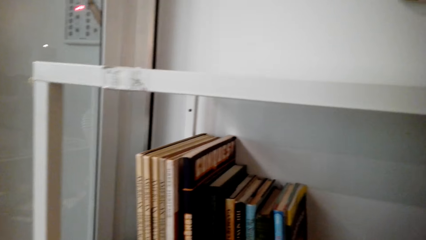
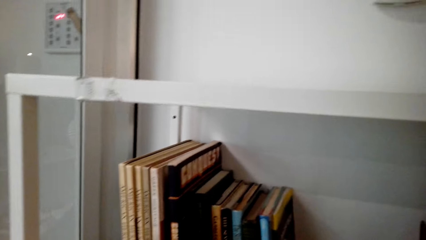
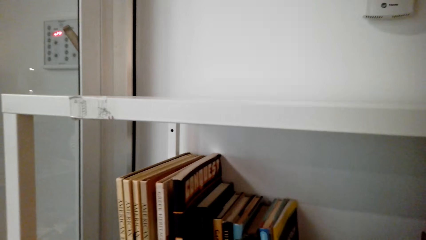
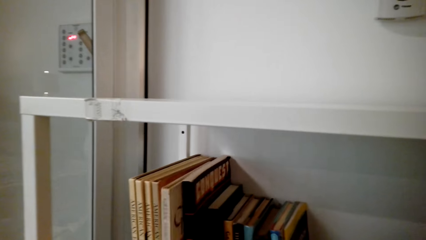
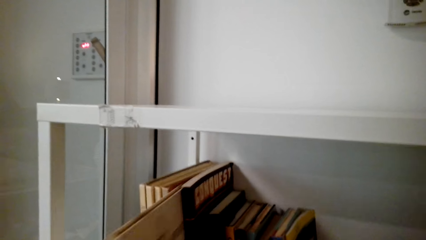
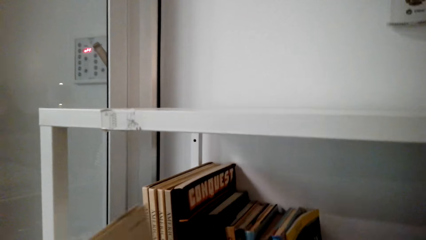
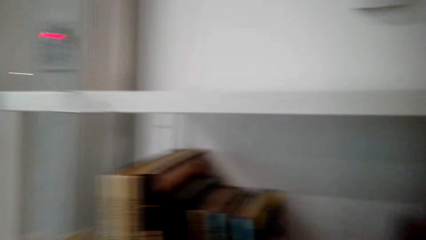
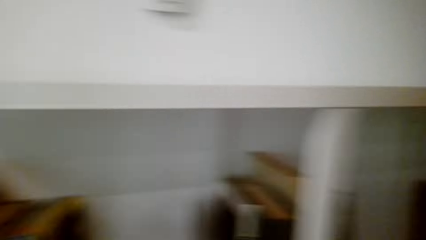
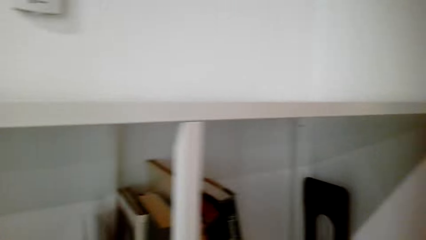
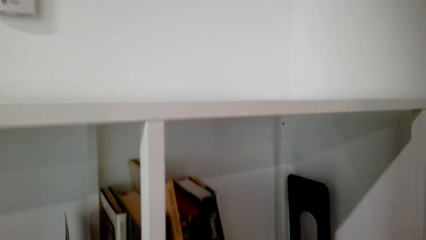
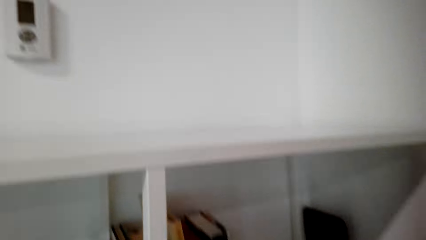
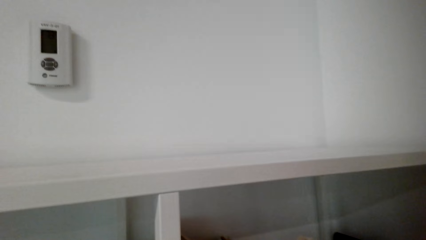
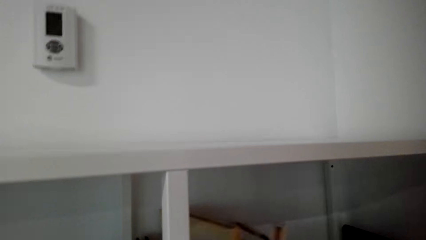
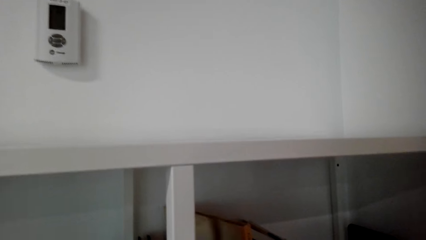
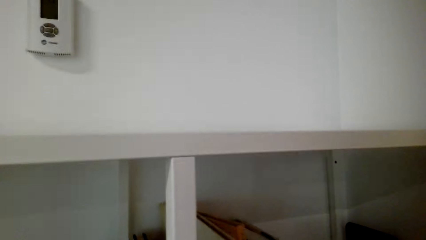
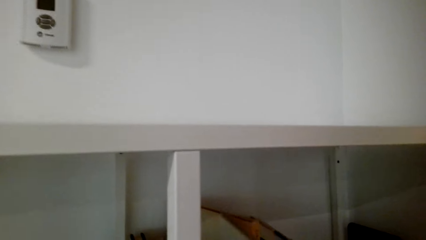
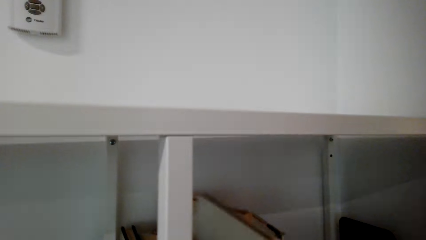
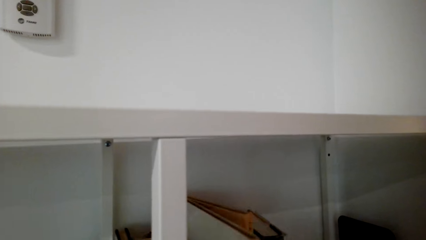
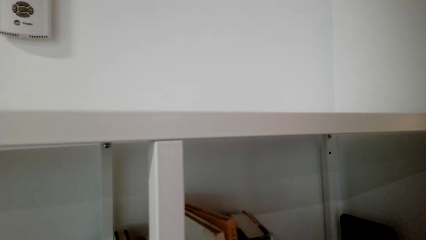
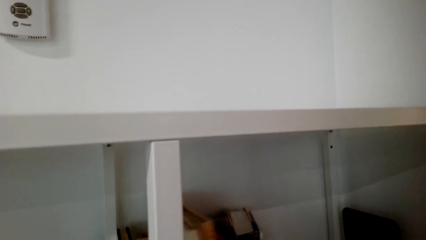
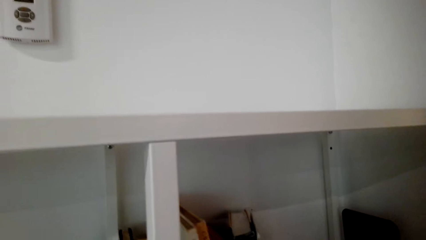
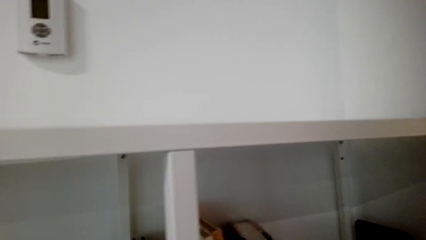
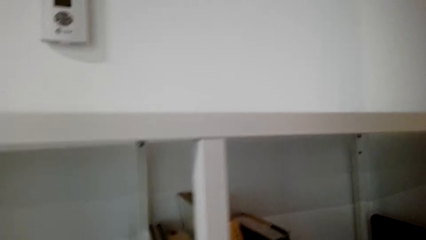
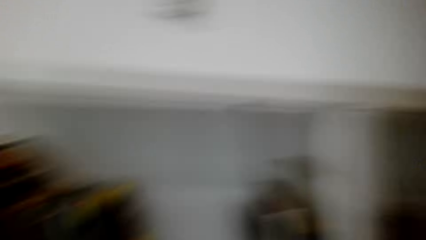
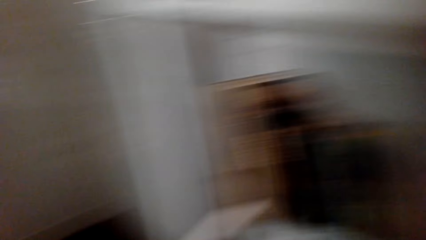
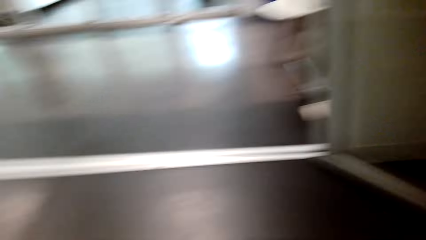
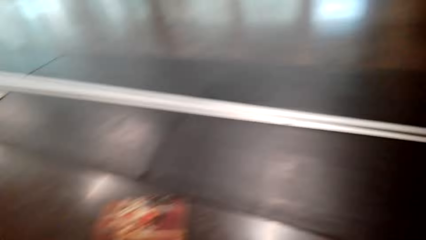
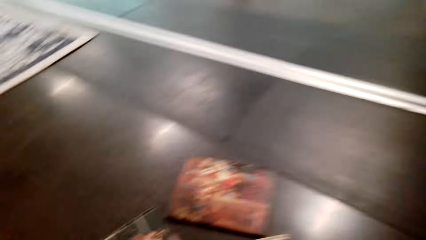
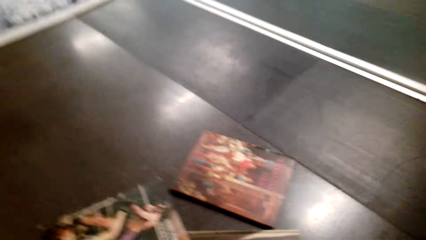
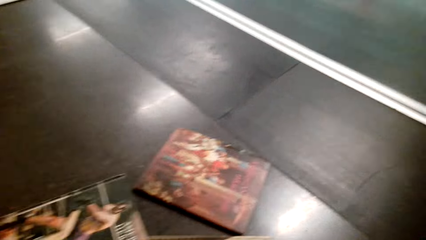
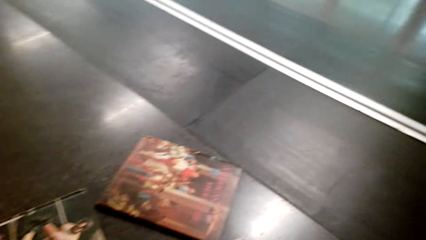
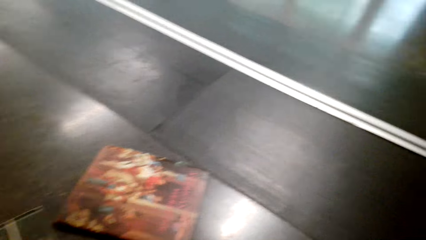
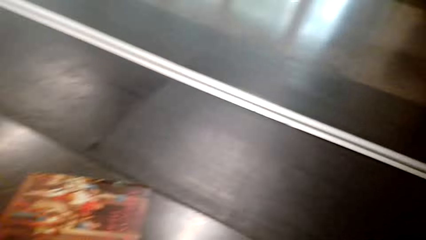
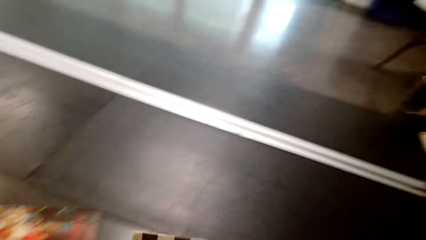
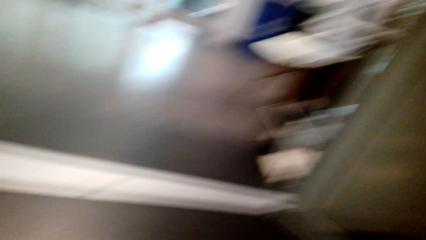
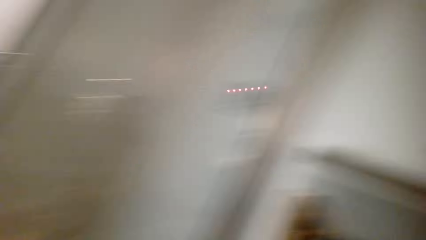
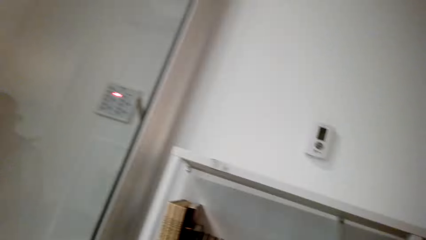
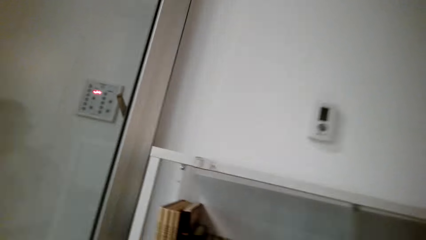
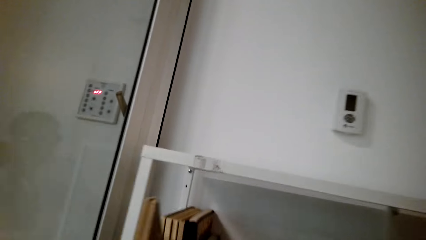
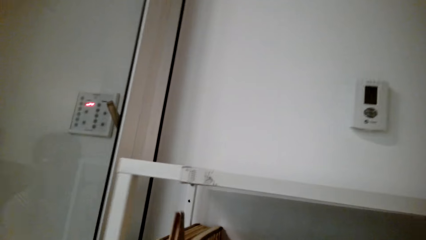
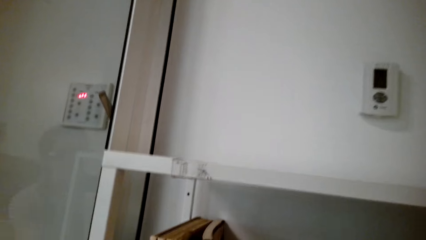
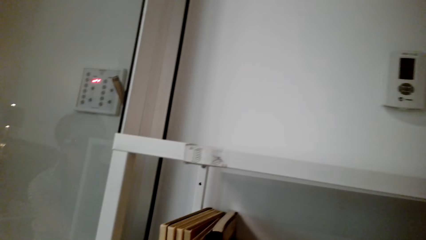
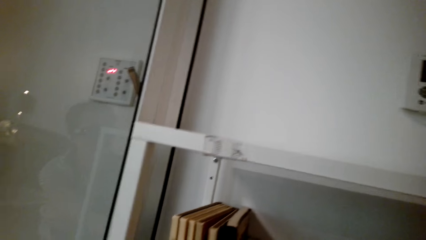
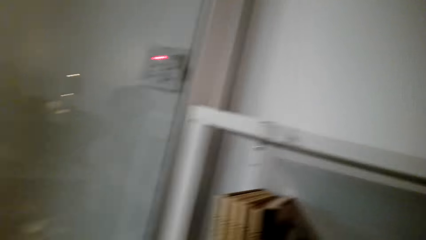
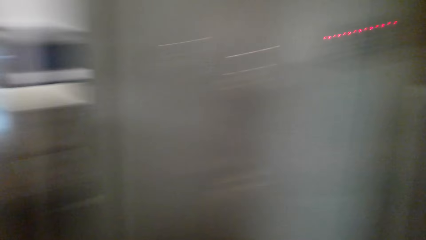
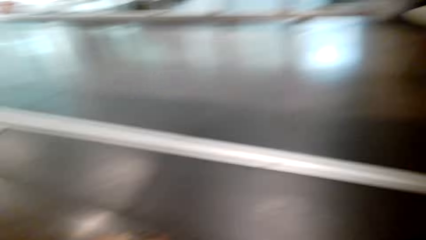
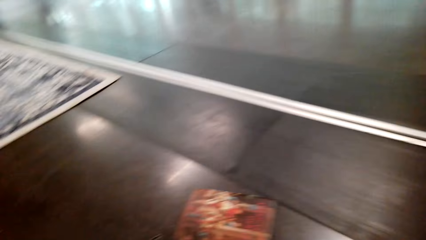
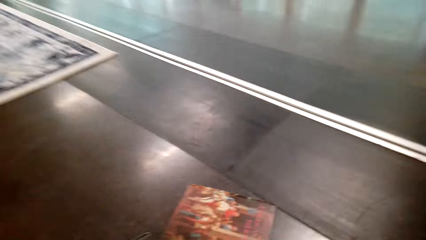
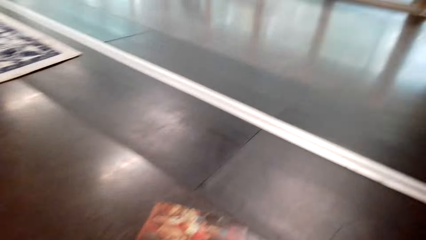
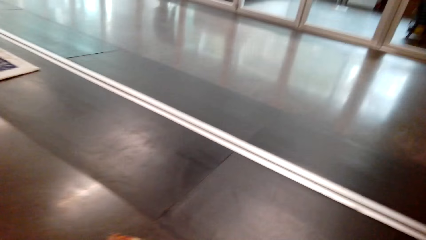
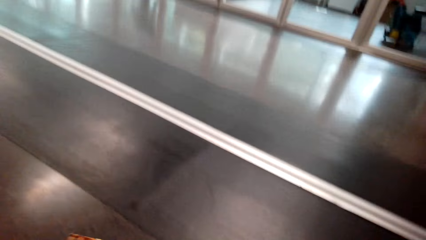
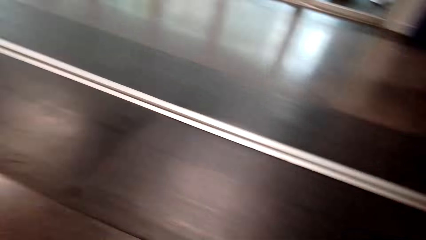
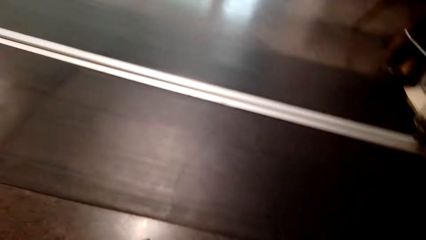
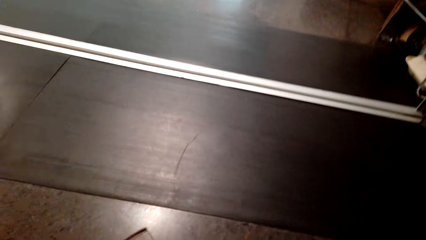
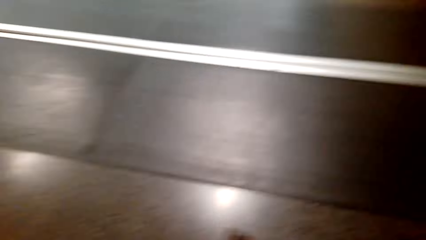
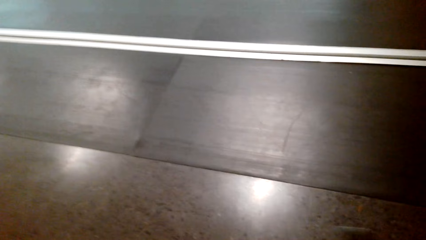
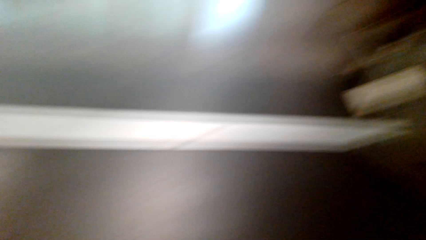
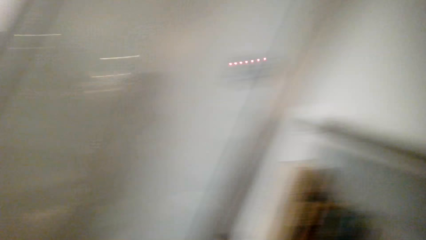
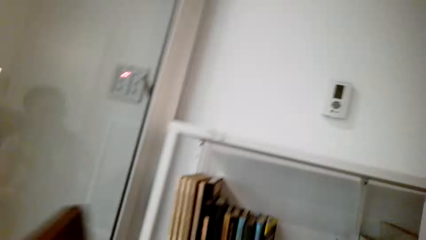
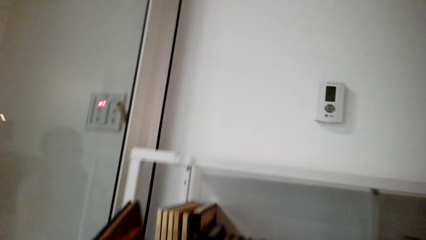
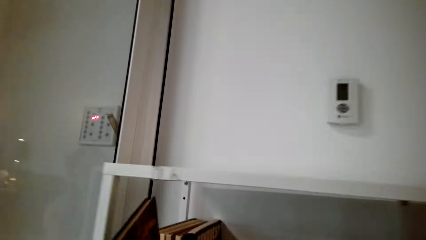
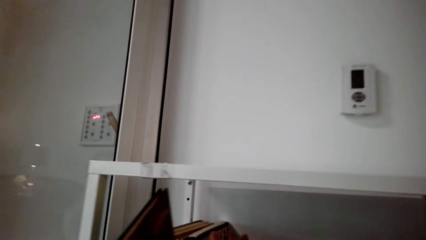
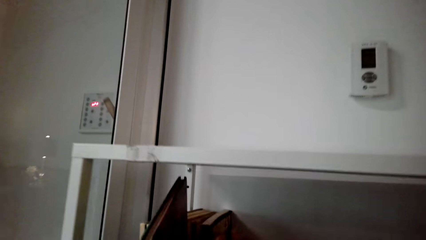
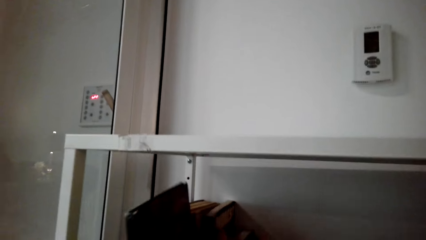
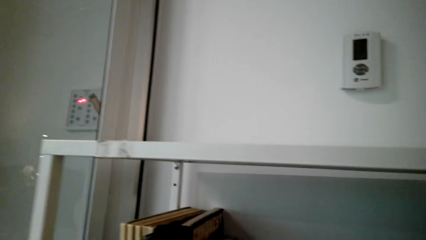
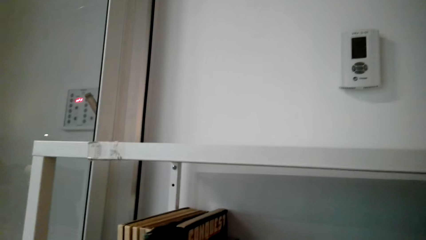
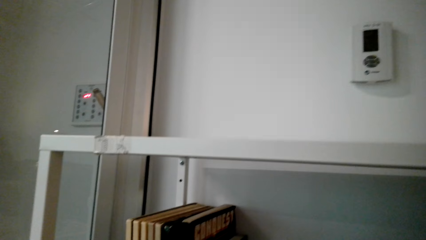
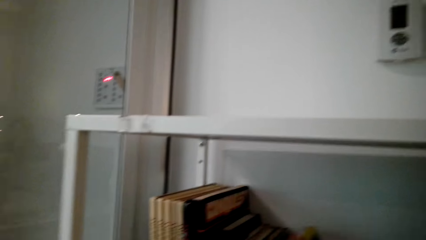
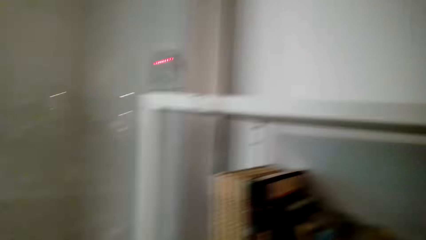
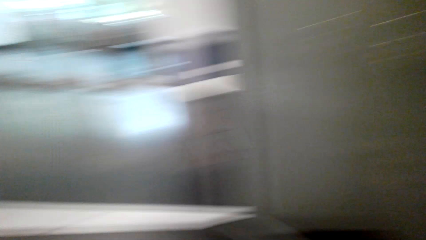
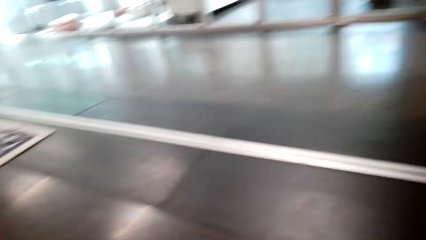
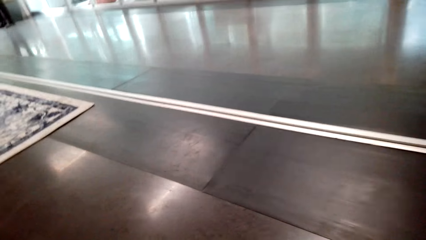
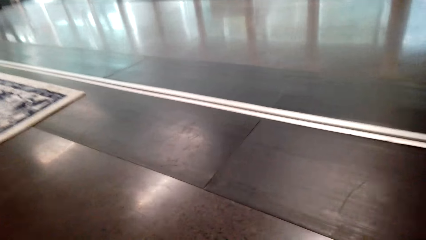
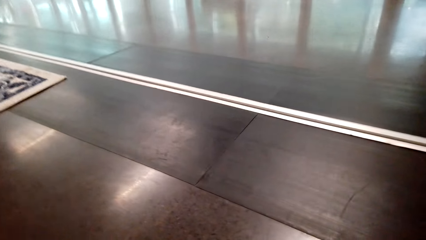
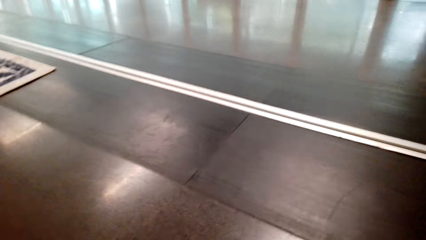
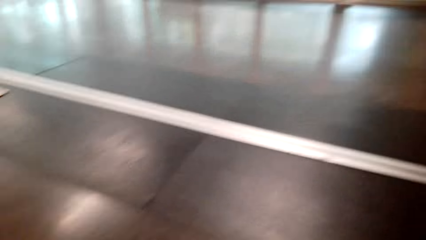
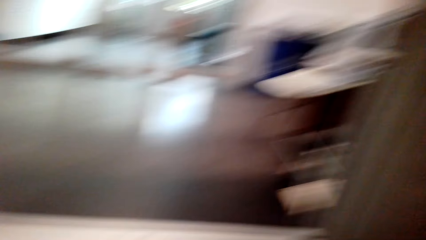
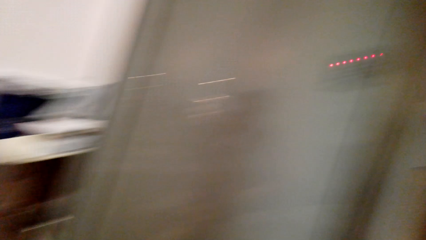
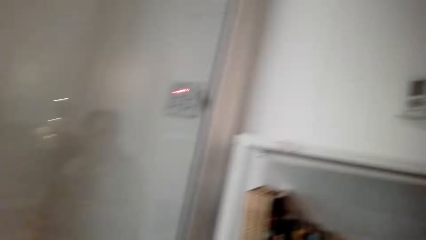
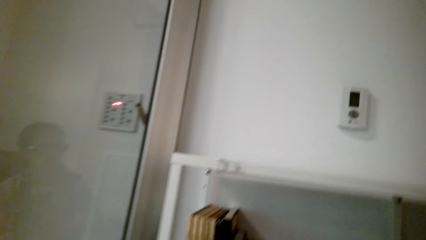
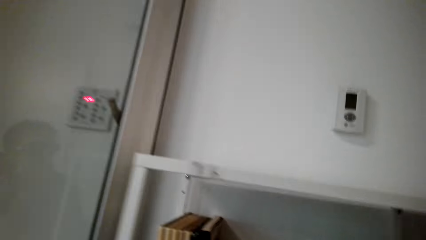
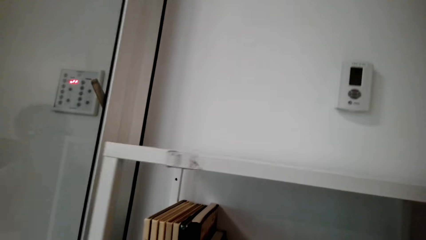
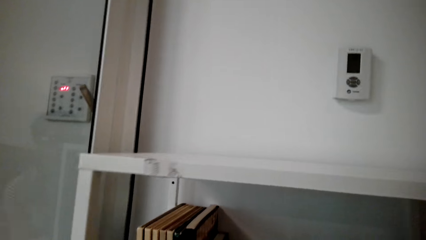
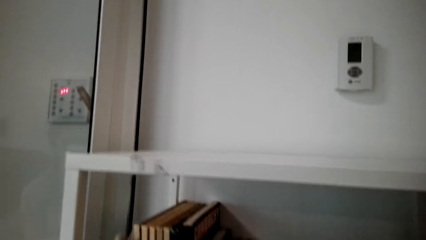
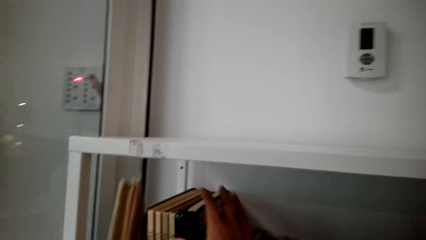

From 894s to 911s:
The camera wearer takes a book from the bookshelf. They arrange books on the bookshelf. They put a book on the shelf. They pick up a book from the floor. They place the book on the bookshelf. They look around.
